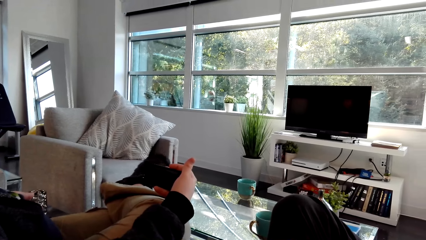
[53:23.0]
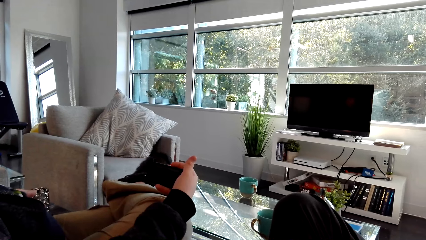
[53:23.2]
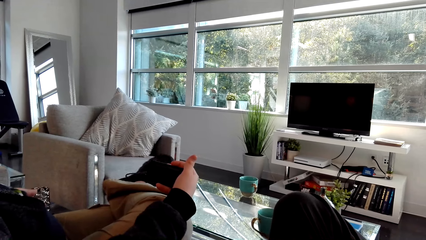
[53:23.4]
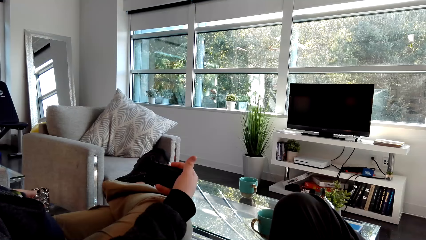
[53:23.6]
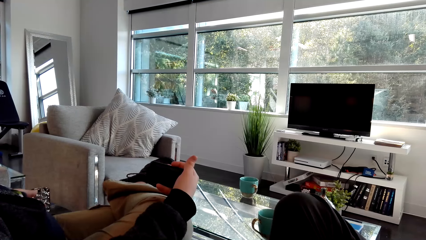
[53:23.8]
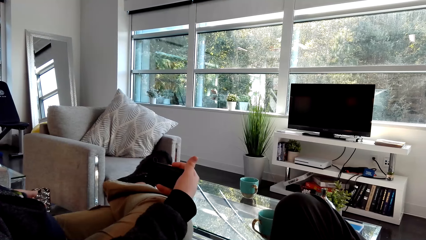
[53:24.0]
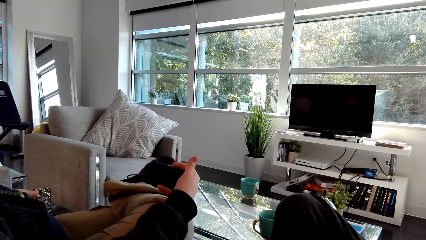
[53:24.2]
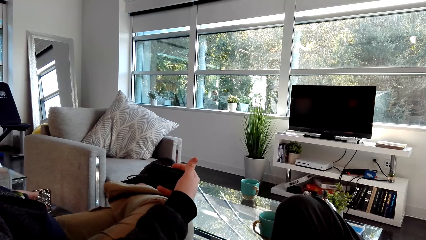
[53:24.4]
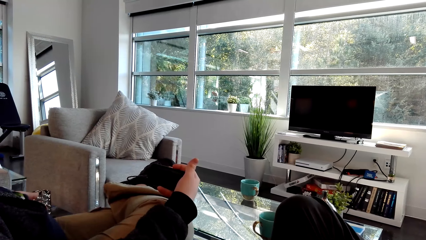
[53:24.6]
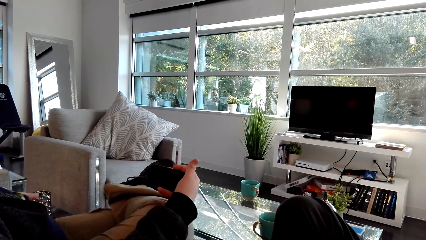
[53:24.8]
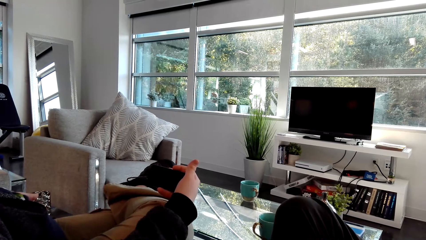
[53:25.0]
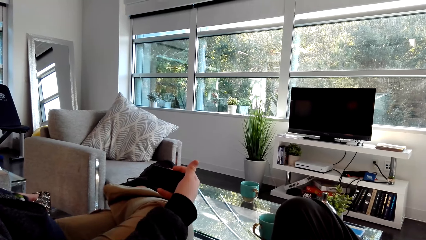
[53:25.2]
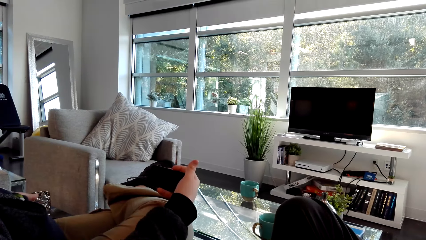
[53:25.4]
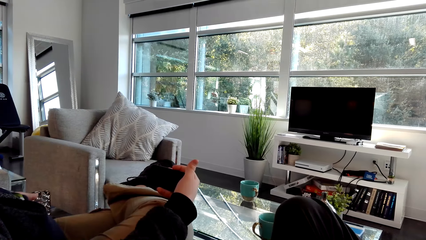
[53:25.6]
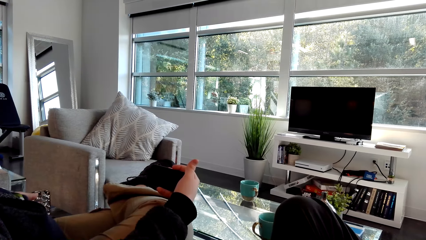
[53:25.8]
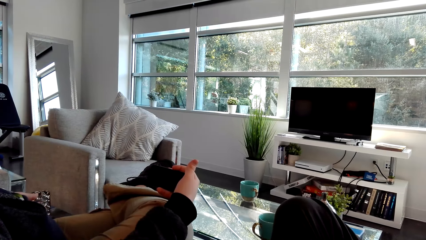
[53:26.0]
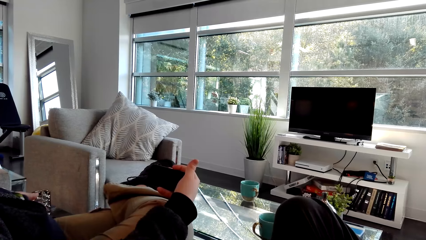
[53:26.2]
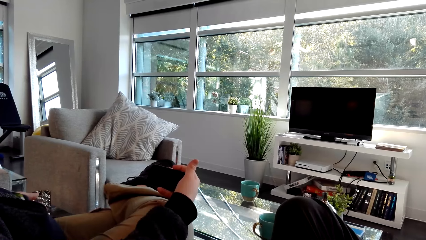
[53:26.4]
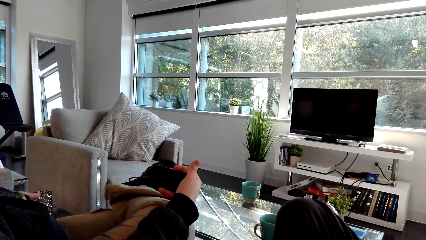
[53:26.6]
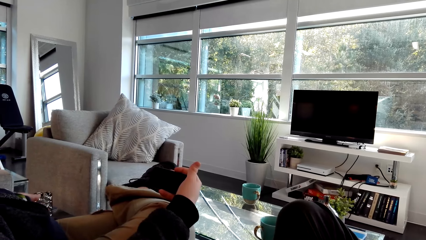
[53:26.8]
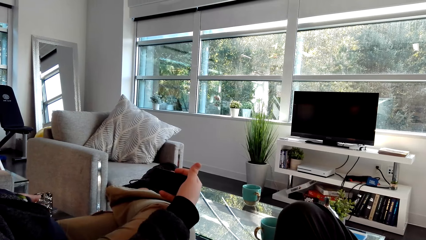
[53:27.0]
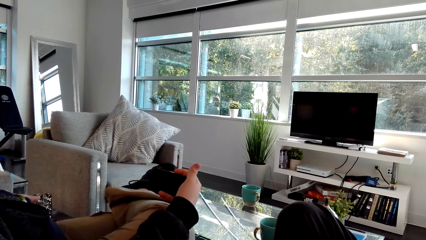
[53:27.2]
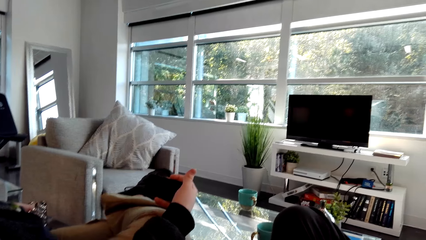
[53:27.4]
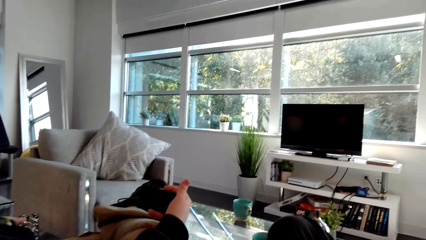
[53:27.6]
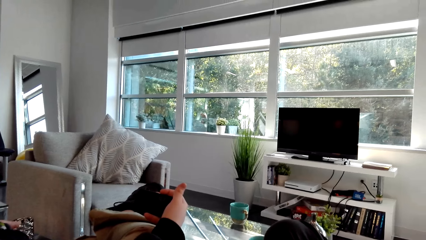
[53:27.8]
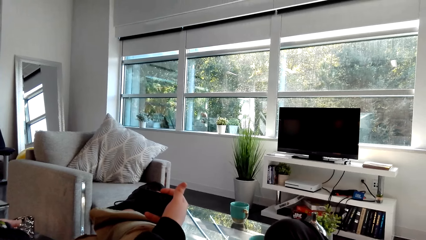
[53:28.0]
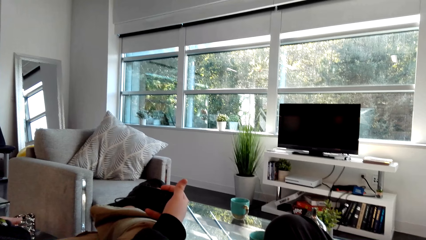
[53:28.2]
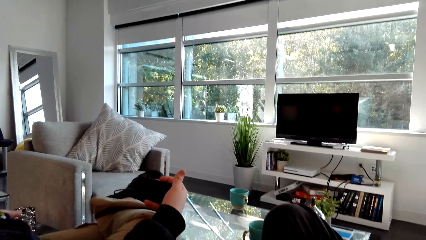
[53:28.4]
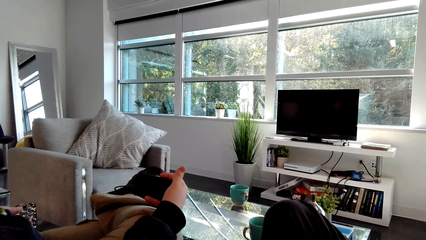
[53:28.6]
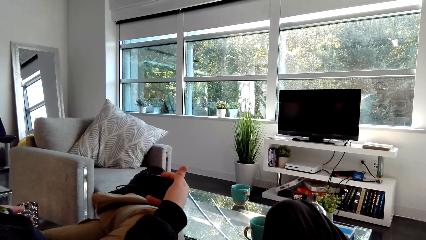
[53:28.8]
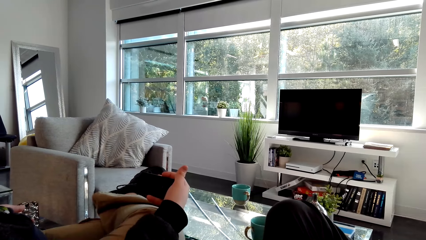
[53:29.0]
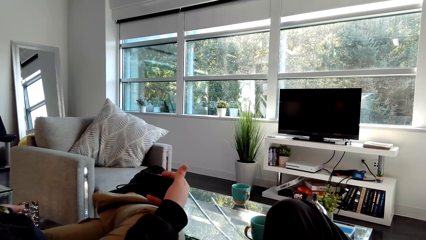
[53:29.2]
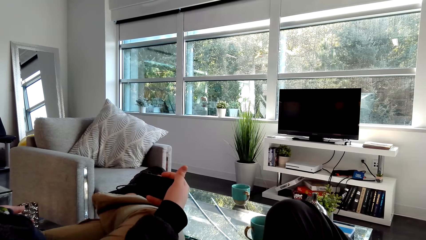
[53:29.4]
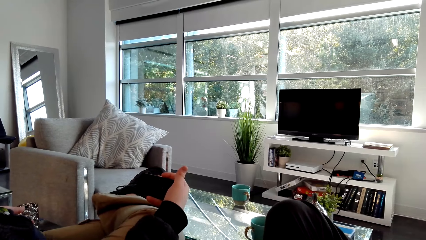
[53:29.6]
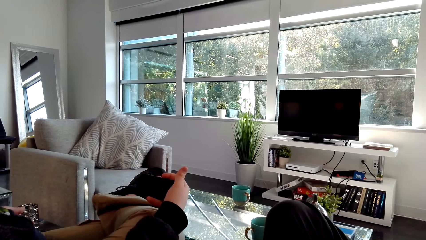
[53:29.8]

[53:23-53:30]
A man takes pictures.

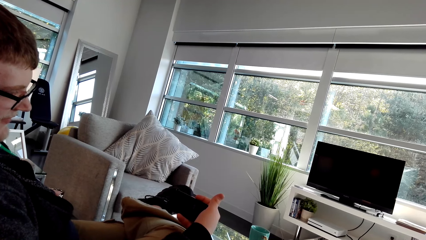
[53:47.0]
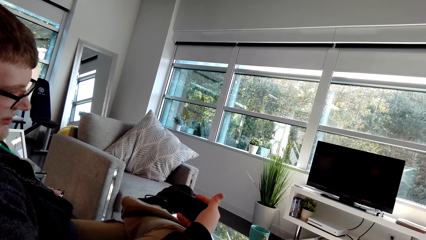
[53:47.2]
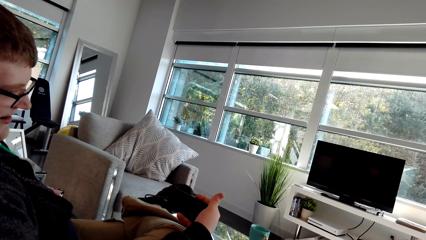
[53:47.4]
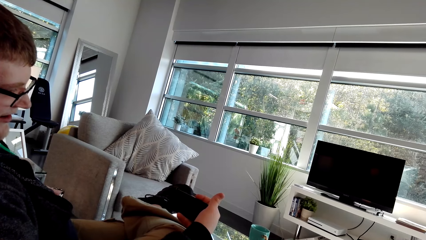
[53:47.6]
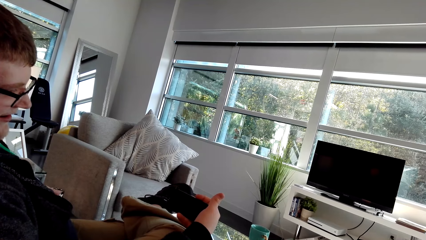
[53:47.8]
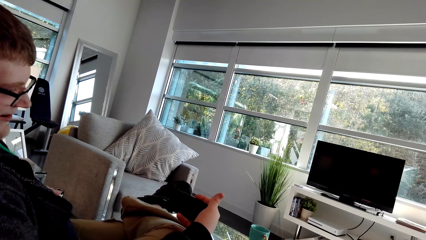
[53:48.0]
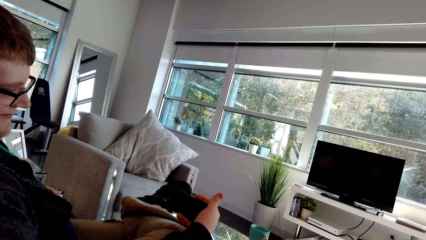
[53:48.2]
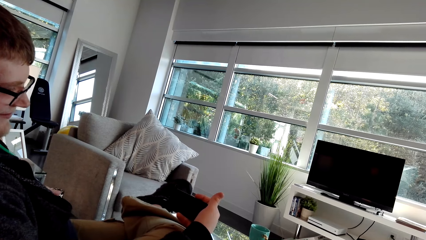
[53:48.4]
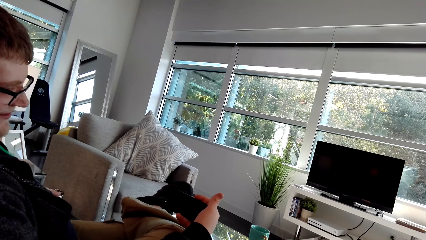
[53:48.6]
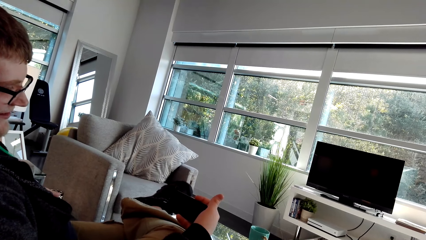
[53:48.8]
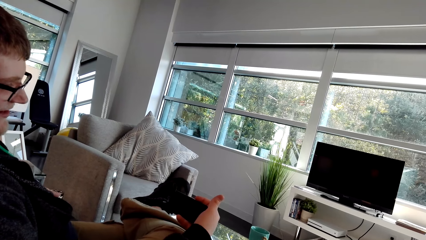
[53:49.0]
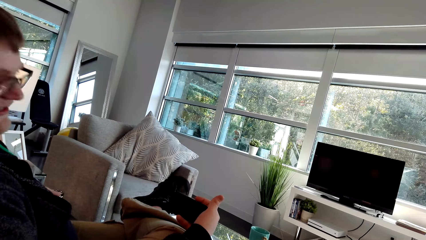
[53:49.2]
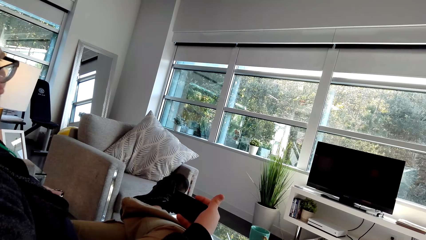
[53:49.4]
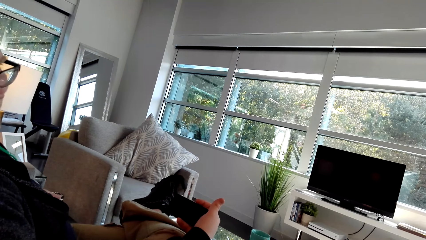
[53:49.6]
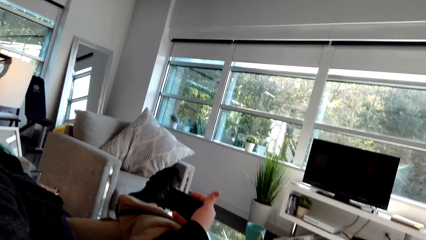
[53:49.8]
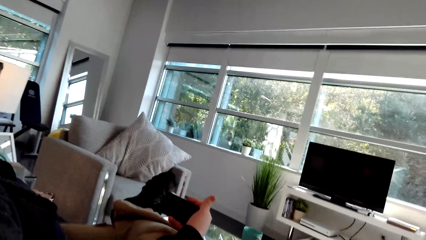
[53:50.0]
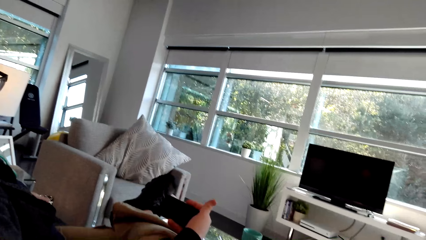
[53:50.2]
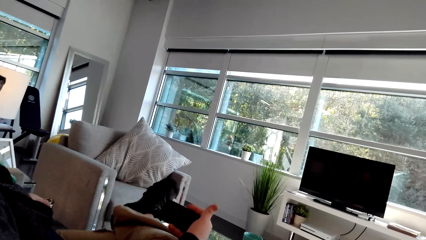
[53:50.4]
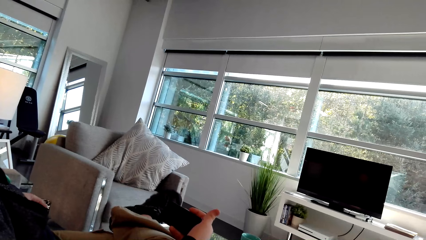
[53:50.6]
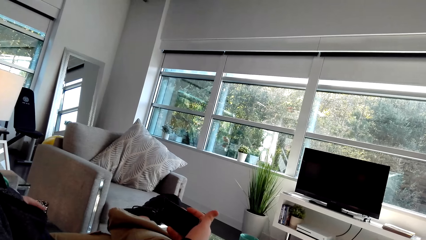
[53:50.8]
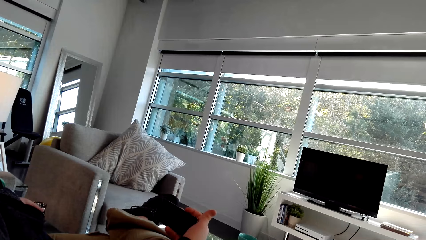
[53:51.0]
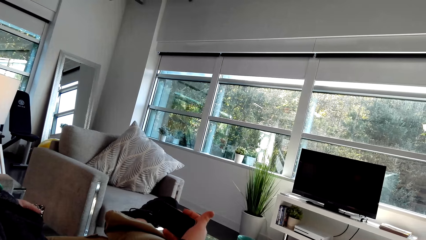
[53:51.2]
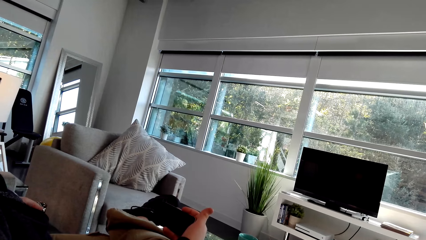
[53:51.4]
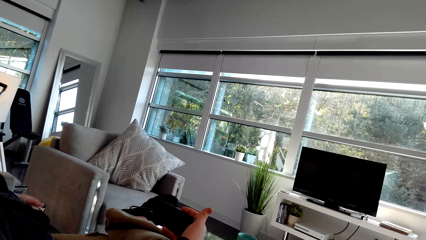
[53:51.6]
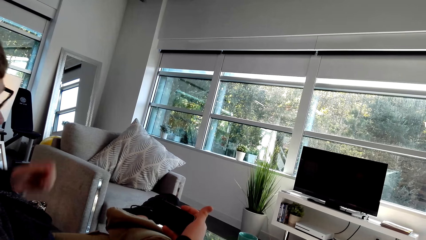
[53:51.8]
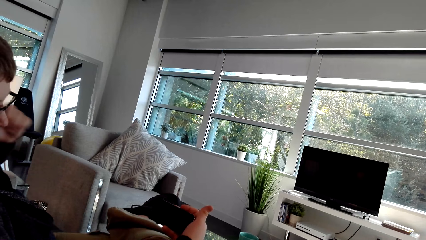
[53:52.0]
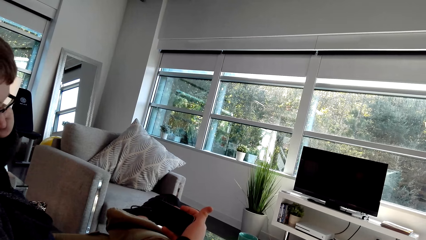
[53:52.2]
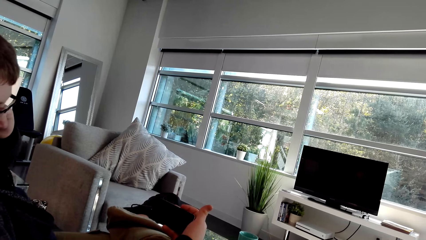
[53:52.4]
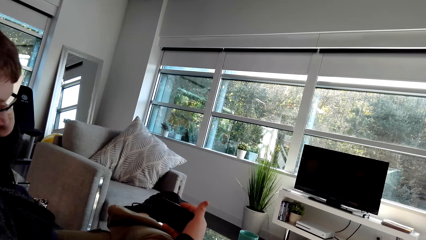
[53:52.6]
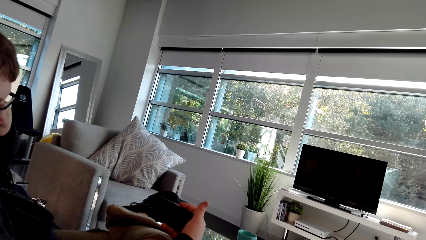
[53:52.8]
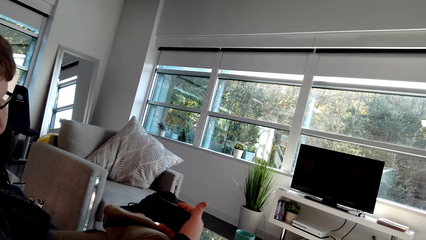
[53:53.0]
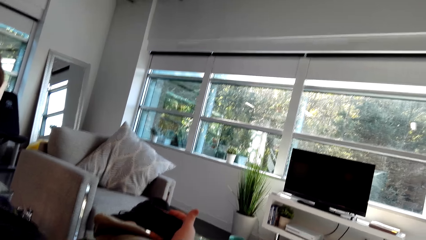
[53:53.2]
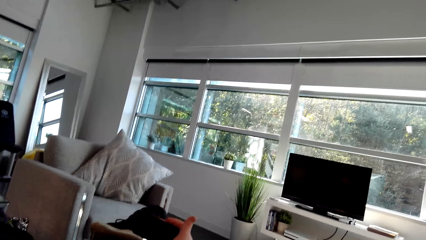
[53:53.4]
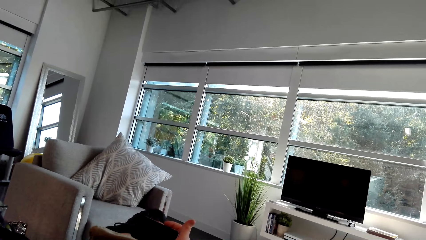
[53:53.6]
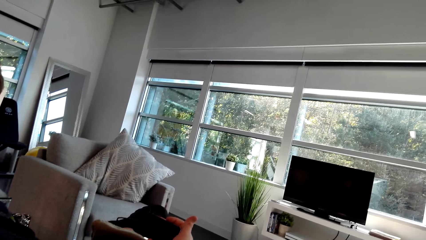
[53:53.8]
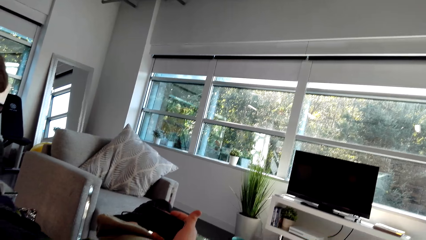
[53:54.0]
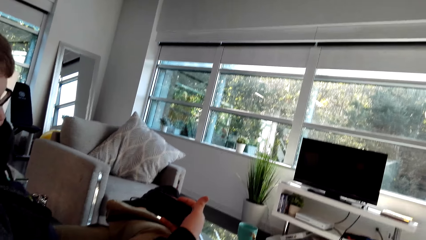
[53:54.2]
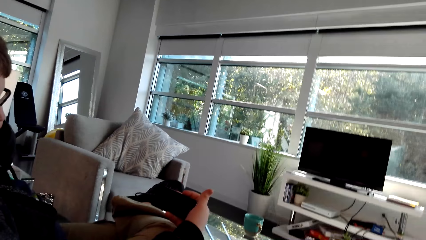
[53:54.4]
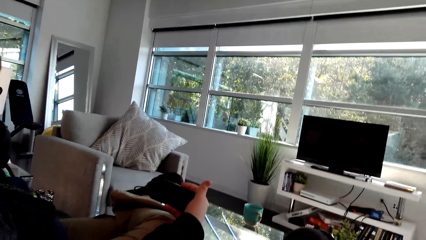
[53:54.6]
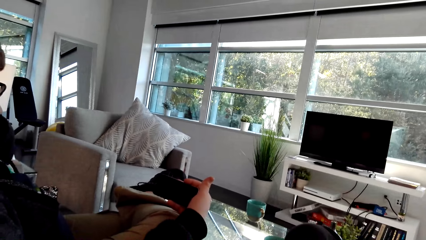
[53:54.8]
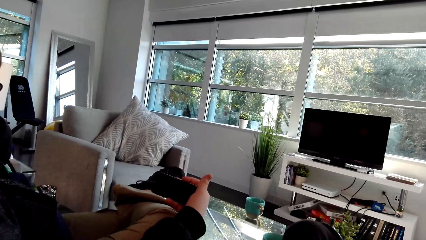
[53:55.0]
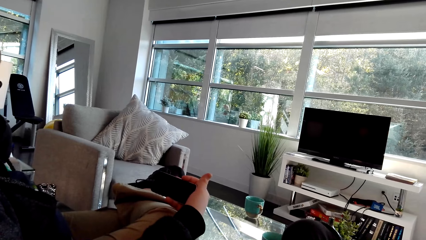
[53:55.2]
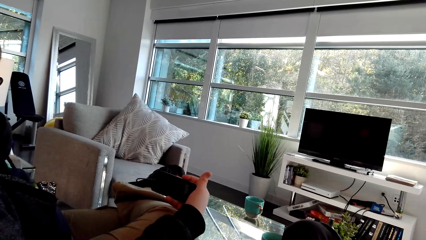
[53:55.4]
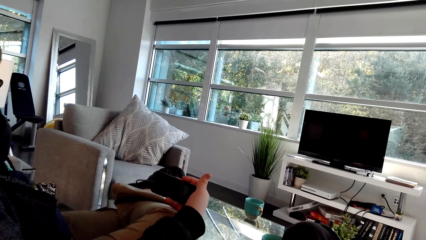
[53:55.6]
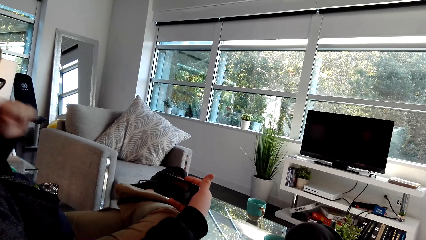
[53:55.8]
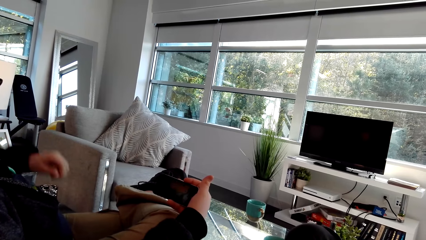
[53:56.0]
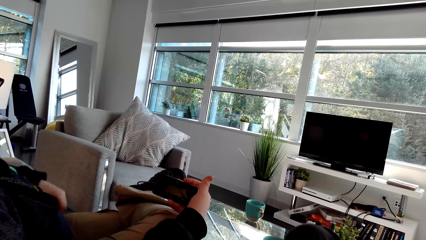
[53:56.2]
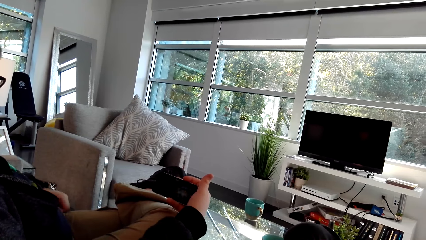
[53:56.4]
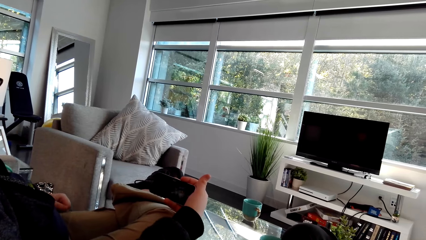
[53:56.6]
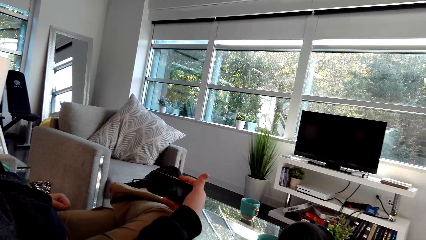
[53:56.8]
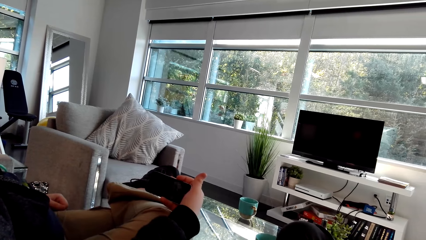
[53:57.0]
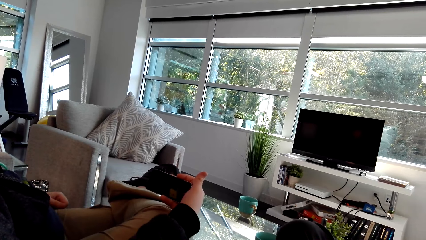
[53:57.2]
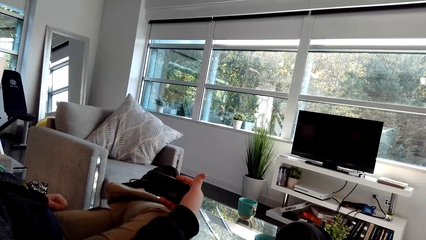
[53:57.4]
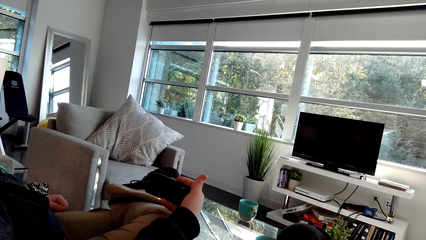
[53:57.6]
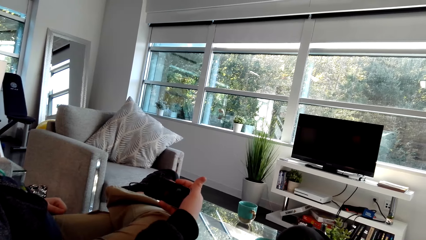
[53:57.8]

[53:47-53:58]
A man talks. The man lifts the hand.
